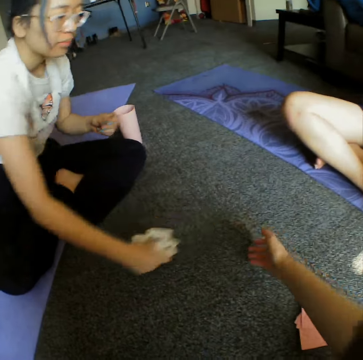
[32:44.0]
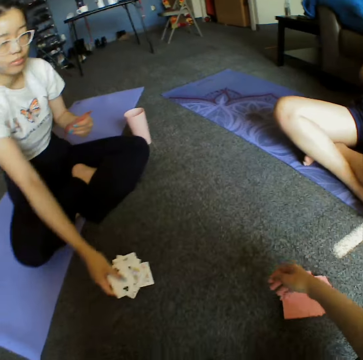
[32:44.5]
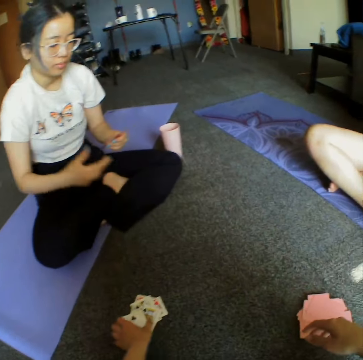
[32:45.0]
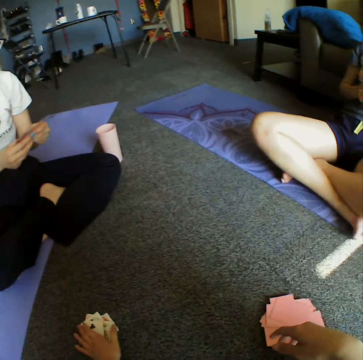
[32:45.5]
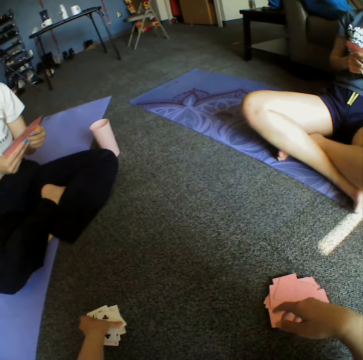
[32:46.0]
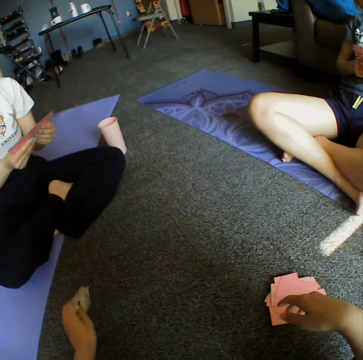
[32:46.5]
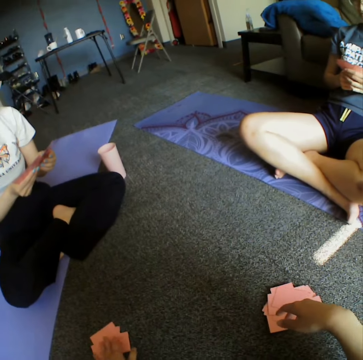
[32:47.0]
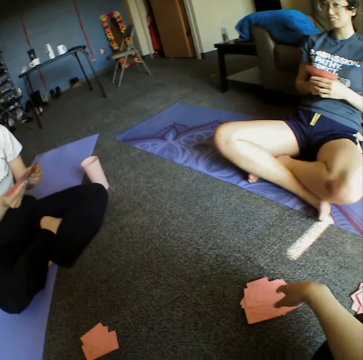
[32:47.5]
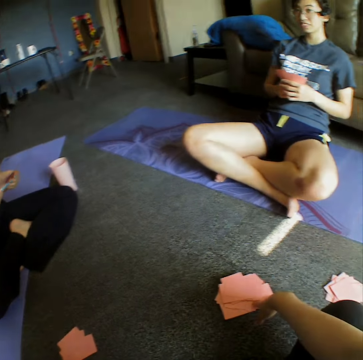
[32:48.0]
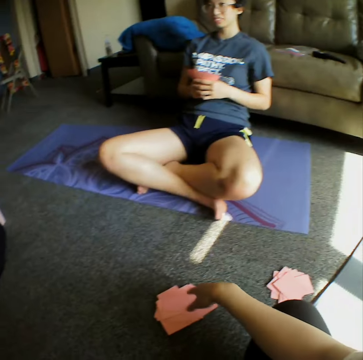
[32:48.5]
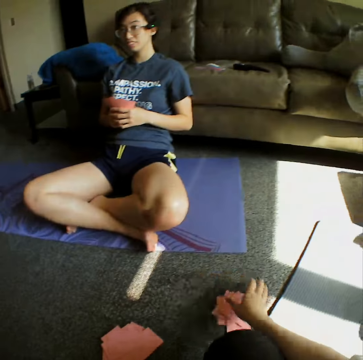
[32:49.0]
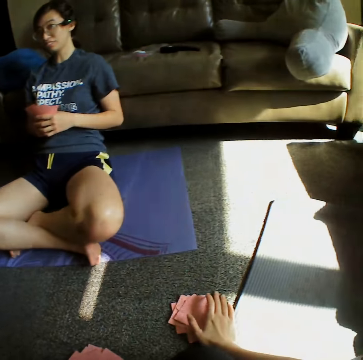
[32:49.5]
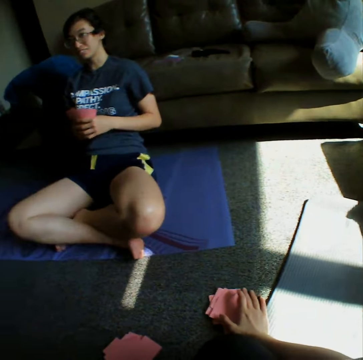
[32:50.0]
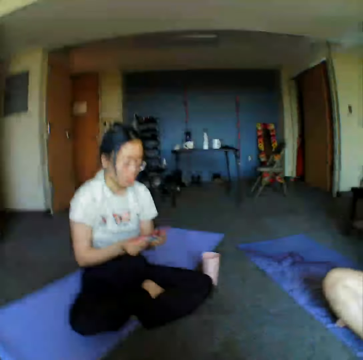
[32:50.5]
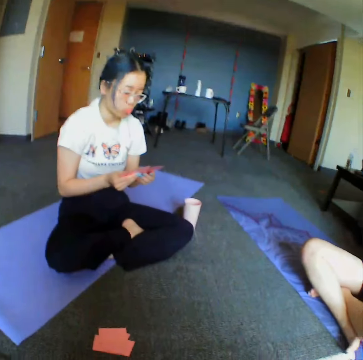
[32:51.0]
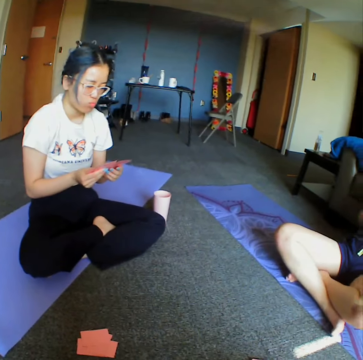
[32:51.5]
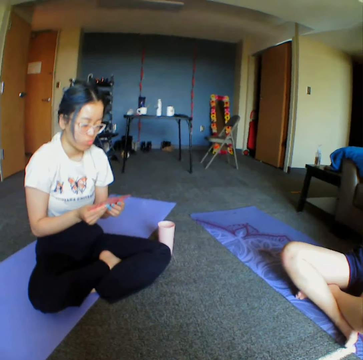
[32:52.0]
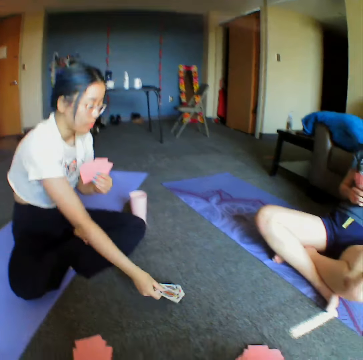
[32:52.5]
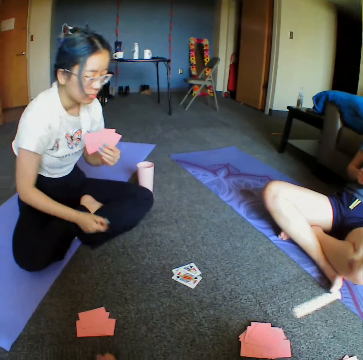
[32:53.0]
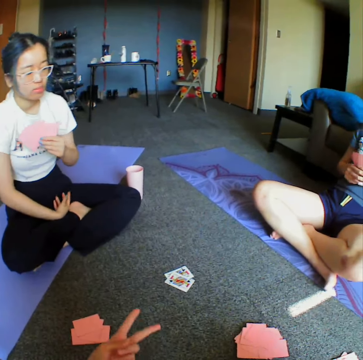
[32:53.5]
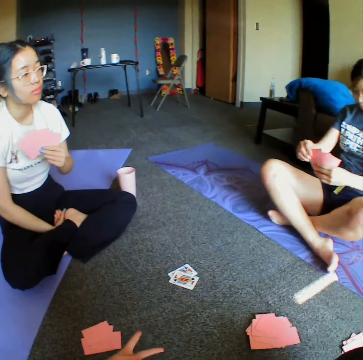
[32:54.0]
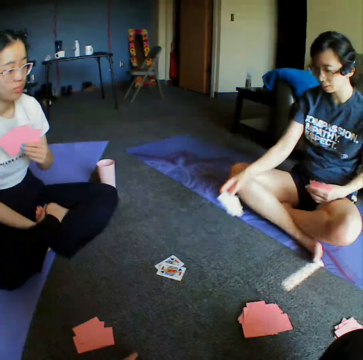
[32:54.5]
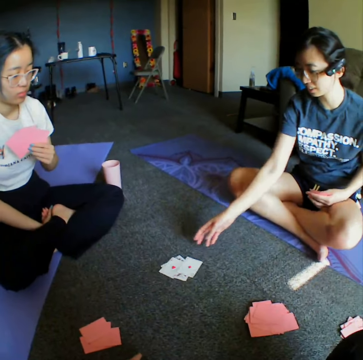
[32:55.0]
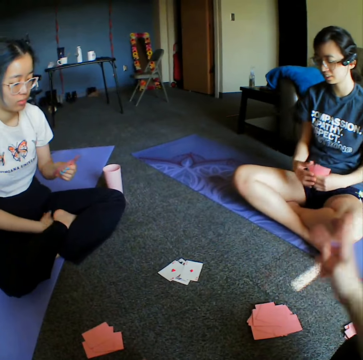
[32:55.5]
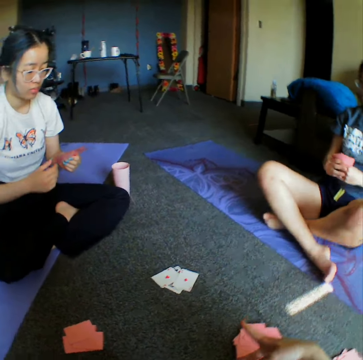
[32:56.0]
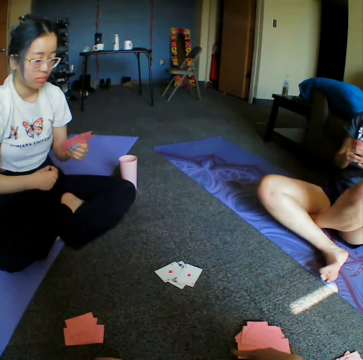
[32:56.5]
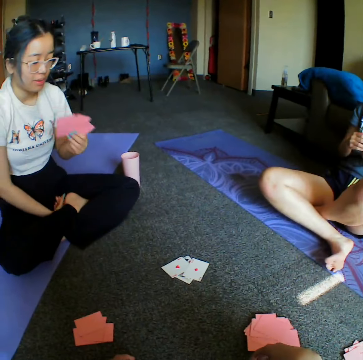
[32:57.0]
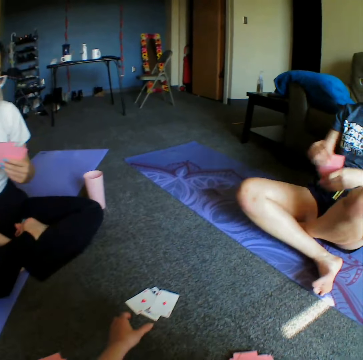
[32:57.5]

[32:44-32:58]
A woman picks cards from the floor. The woman allocates cards from one place to the other and places cards on the floor. The camera wearer picks cards from the floor and turns the cards upside down on the floor. They turn around the room. They pick cards from the floor. They turn around the room. Another woman places a card on the floor. The first woman throws the card on the floor. The other woman places a card on the floor and throws the cards on the floor.

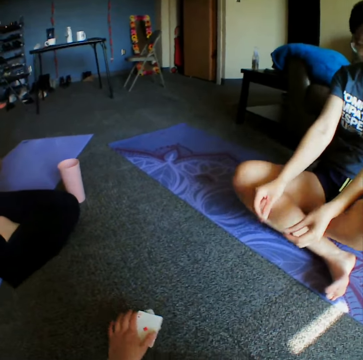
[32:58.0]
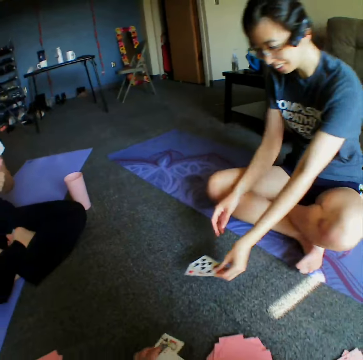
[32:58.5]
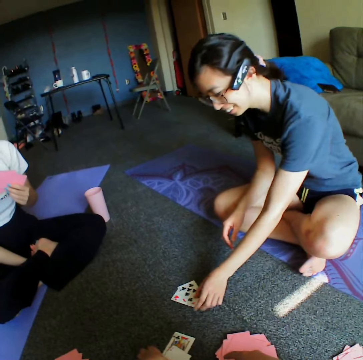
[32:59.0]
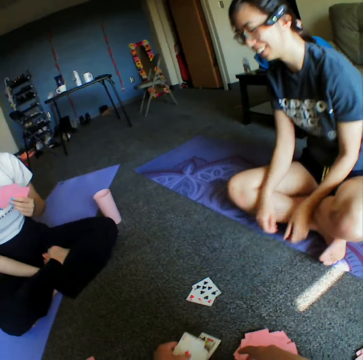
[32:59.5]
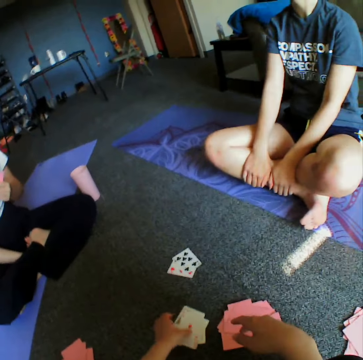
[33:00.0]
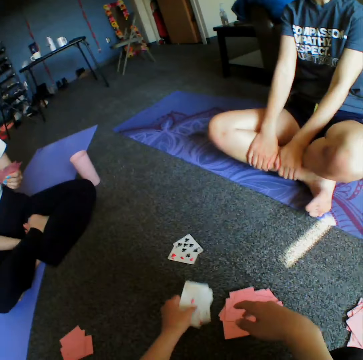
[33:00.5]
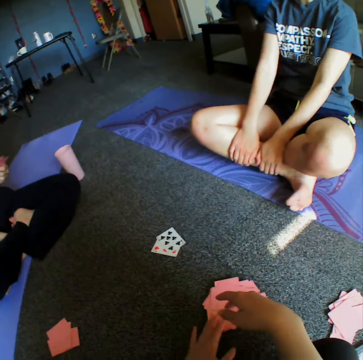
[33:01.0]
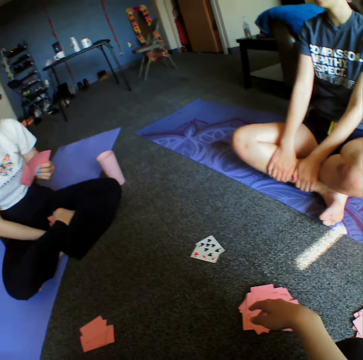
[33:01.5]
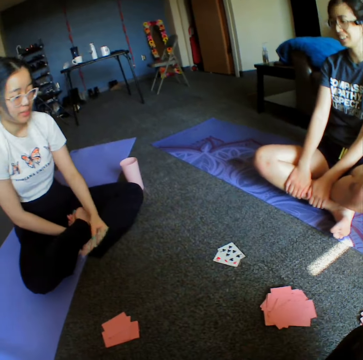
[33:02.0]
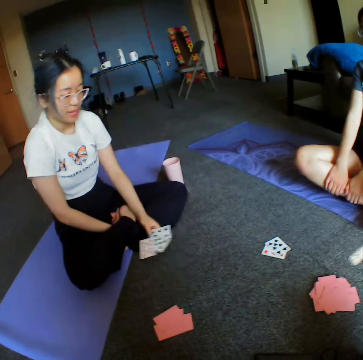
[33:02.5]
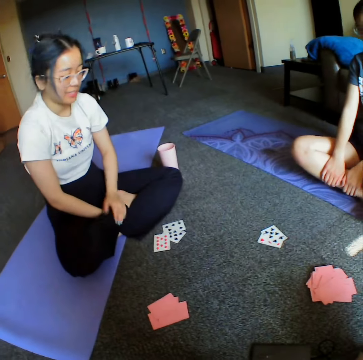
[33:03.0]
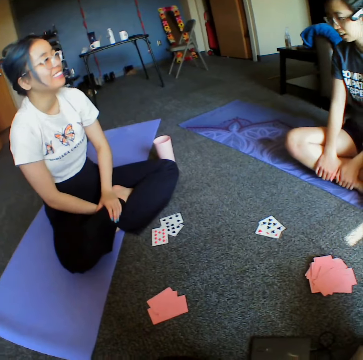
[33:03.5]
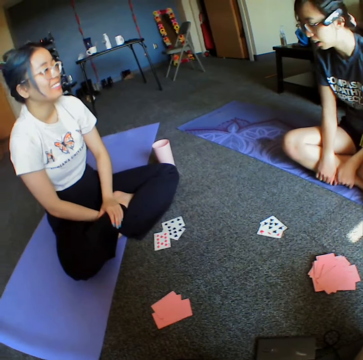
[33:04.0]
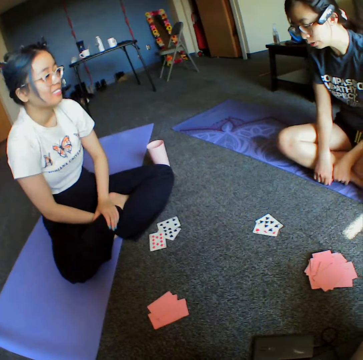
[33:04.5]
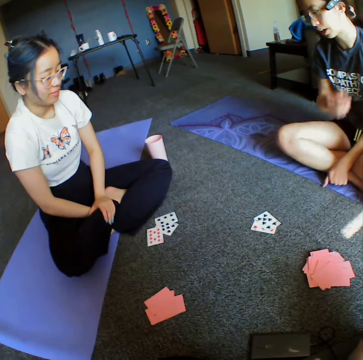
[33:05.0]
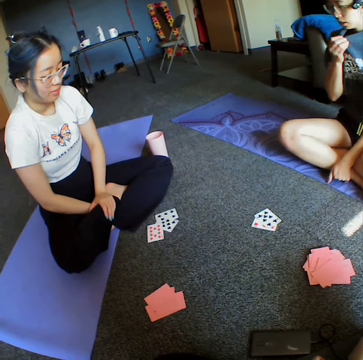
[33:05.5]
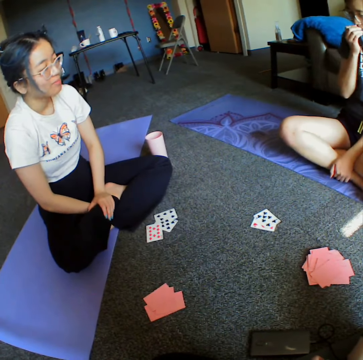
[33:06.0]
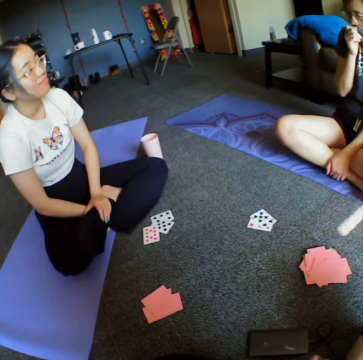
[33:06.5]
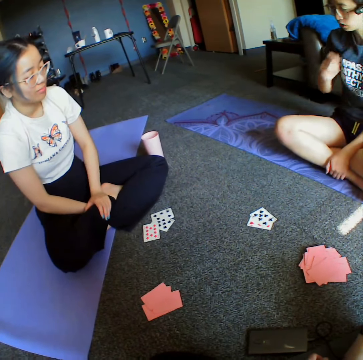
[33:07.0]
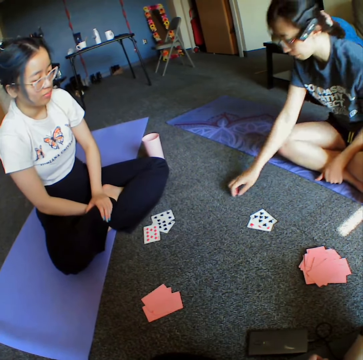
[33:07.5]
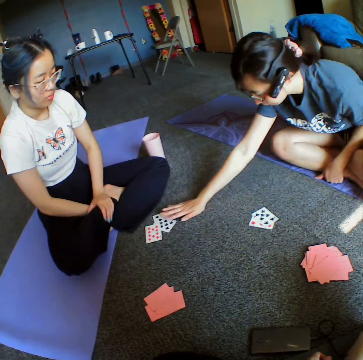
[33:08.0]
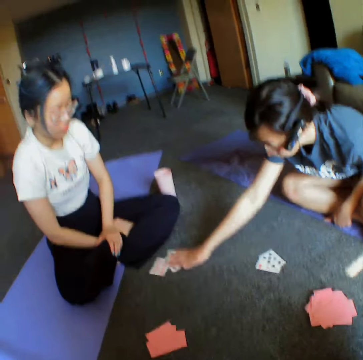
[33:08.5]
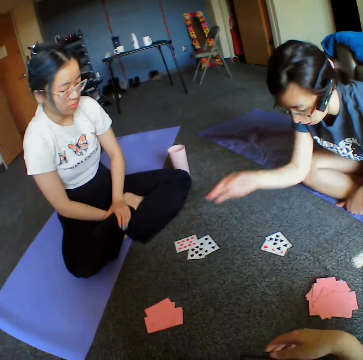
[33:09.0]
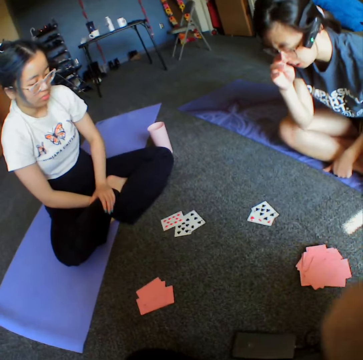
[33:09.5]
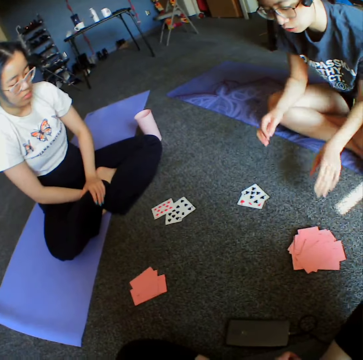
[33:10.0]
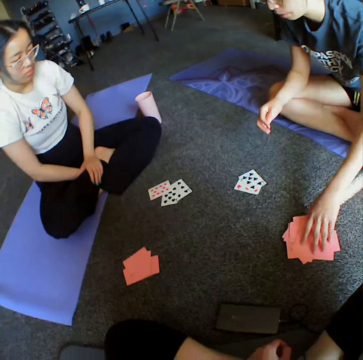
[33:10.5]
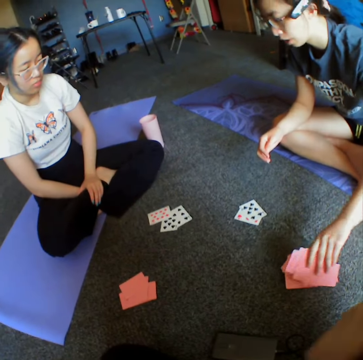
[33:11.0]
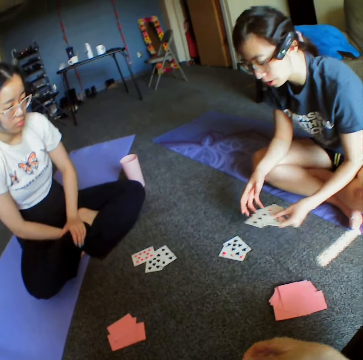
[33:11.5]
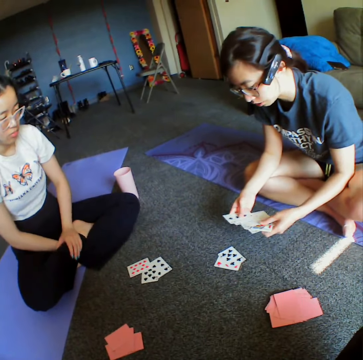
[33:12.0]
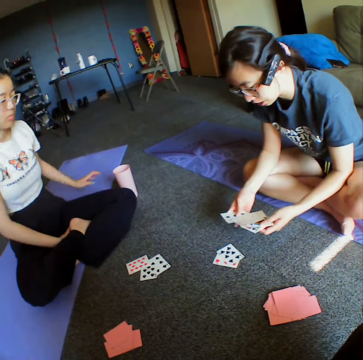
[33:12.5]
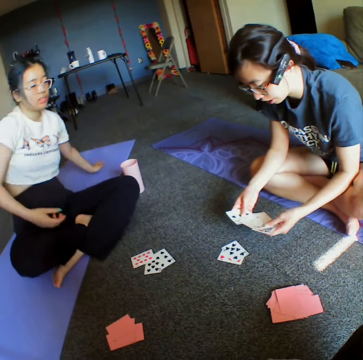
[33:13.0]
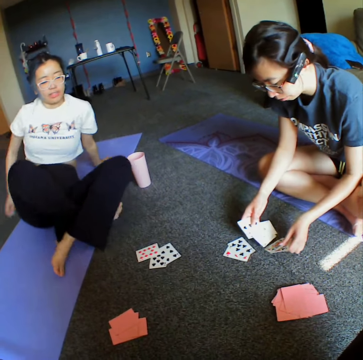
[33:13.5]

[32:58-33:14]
The camera wearer picks cards from the floor. A woman places a card on the floor. The camera wearer places cards on the floor. Another woman throws the card on the floor. She places cards on the floor. The camera wearer collects some cards on the floor. The first woman touches the cards from the floor in front of her. She picks the cards from the floor and looks at the cards.

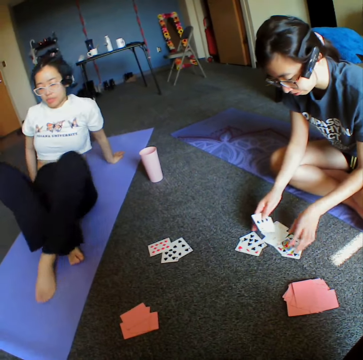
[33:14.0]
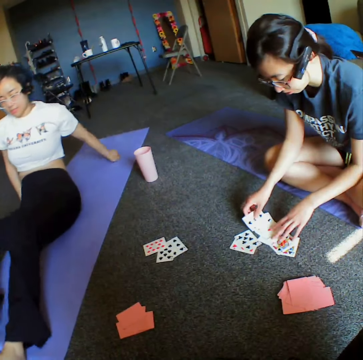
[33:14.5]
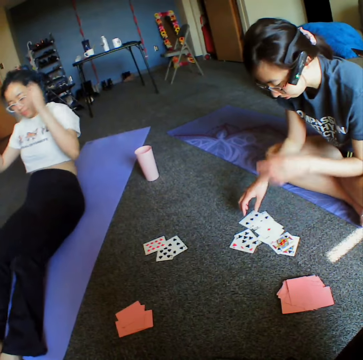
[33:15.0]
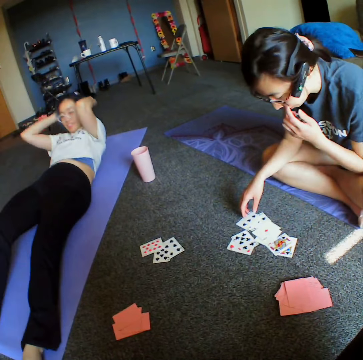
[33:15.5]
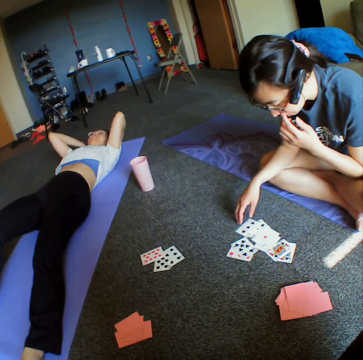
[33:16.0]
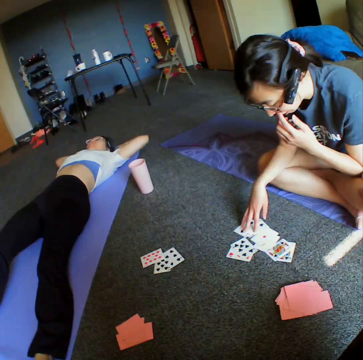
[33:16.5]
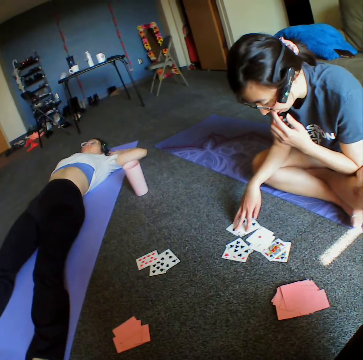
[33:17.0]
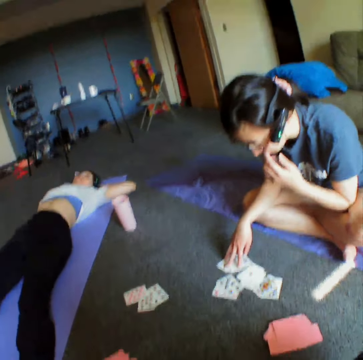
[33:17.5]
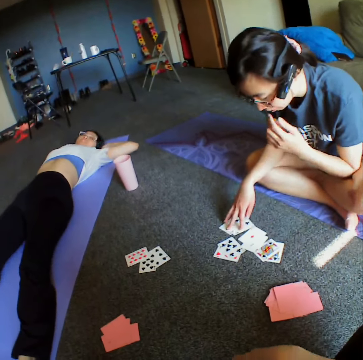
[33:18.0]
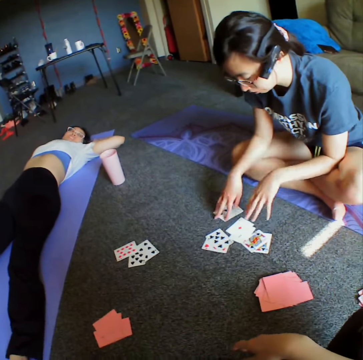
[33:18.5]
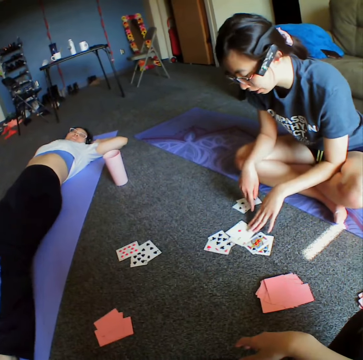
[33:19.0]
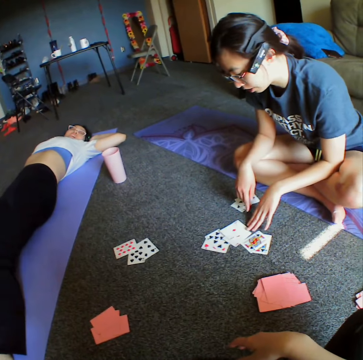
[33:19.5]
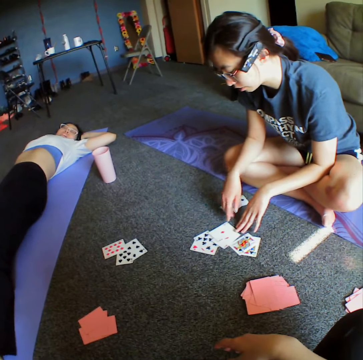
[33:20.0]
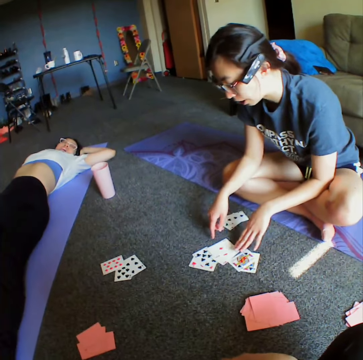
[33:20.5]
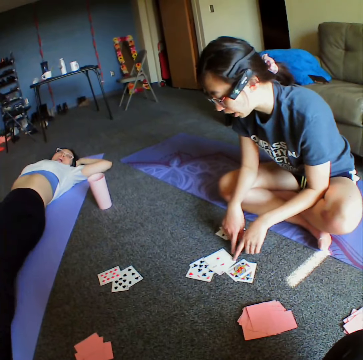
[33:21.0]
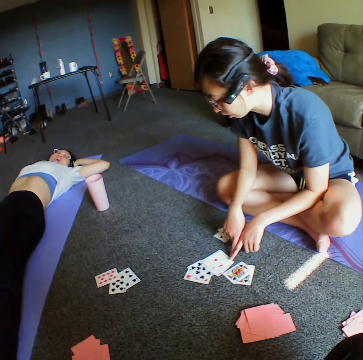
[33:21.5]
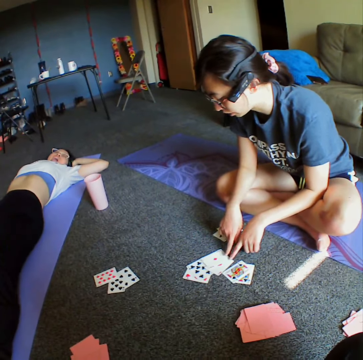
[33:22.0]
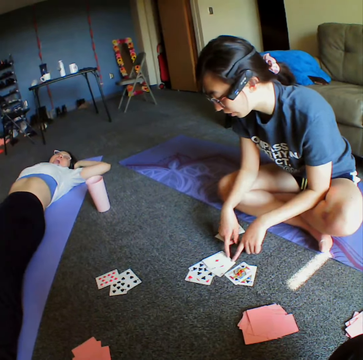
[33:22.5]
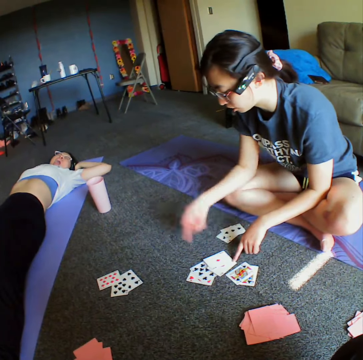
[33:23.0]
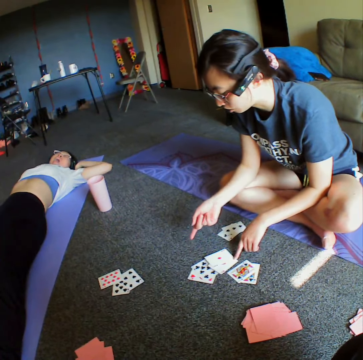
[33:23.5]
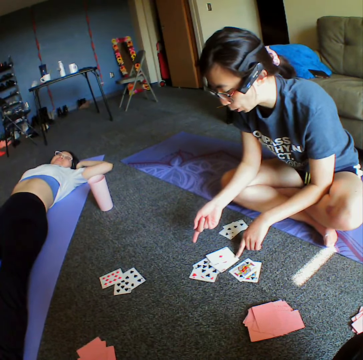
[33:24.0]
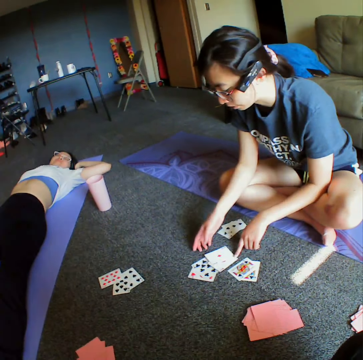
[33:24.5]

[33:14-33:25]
A woman spreads her legs on the yoga mat. She rests on the yoga mat. Another woman demonstrates something to the first woman and a person. The other woman converses with the camera wearer.
